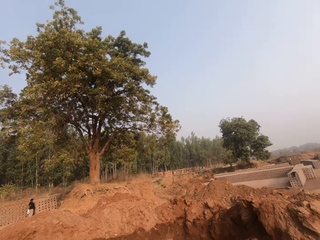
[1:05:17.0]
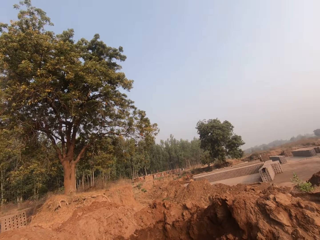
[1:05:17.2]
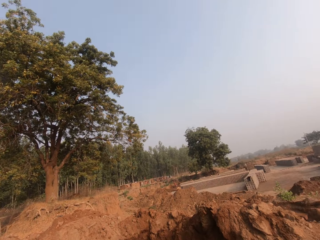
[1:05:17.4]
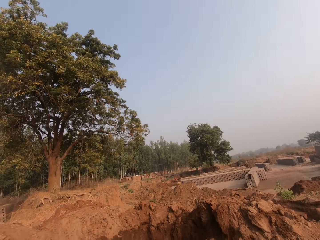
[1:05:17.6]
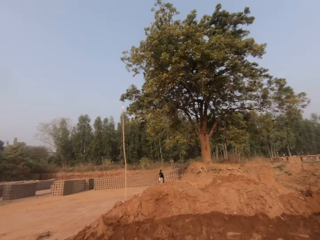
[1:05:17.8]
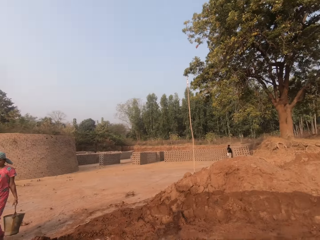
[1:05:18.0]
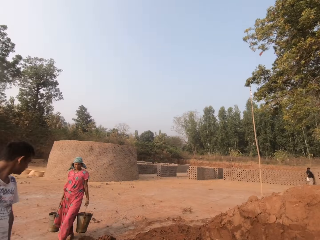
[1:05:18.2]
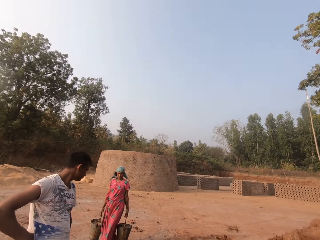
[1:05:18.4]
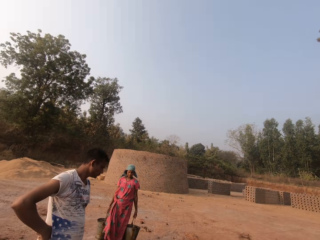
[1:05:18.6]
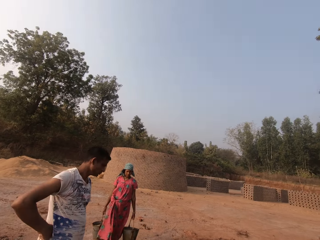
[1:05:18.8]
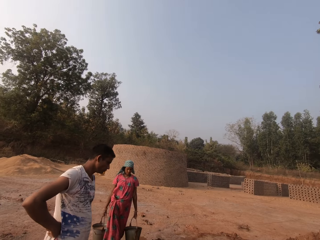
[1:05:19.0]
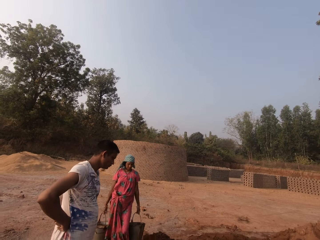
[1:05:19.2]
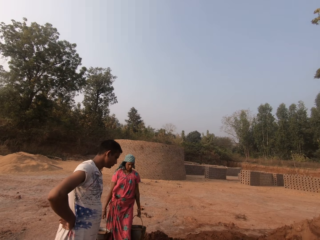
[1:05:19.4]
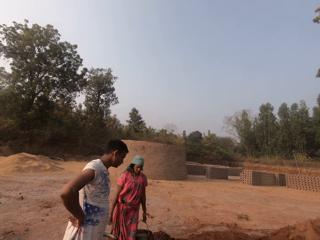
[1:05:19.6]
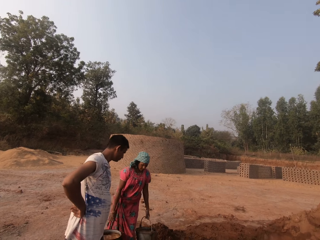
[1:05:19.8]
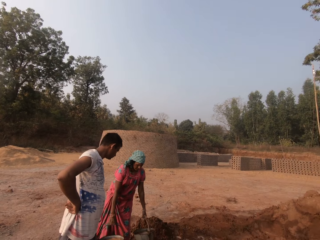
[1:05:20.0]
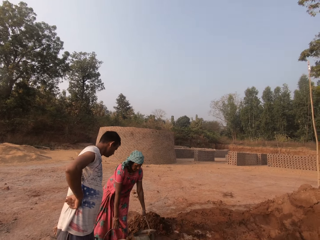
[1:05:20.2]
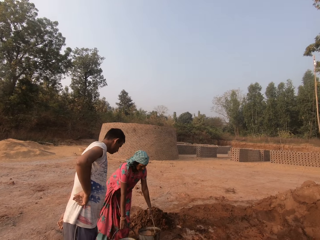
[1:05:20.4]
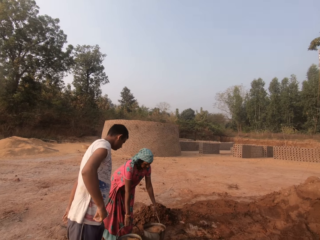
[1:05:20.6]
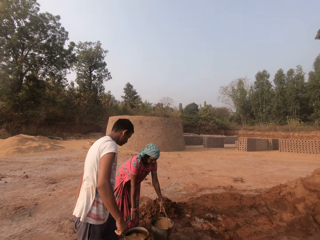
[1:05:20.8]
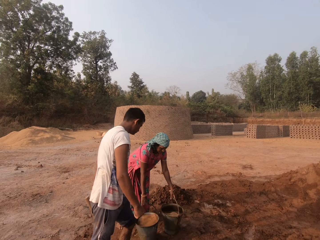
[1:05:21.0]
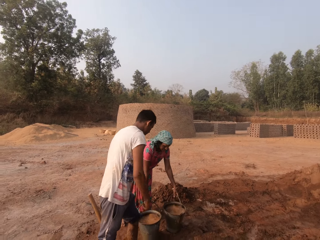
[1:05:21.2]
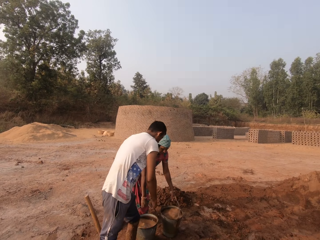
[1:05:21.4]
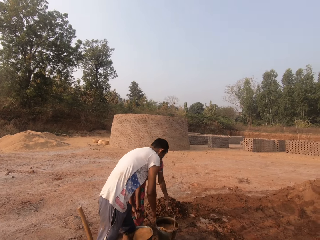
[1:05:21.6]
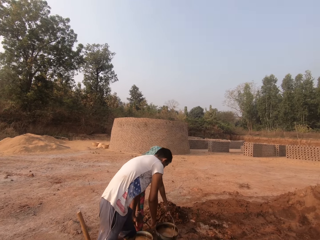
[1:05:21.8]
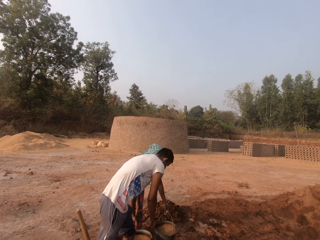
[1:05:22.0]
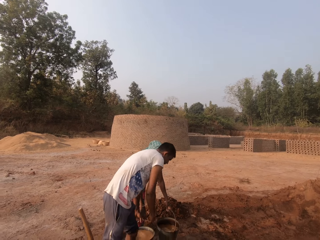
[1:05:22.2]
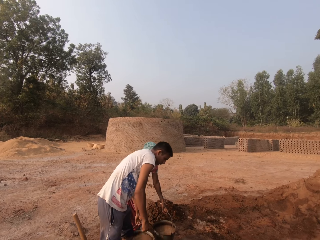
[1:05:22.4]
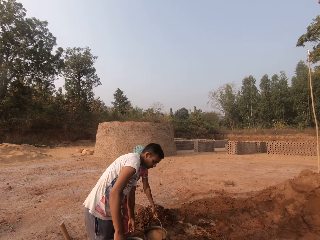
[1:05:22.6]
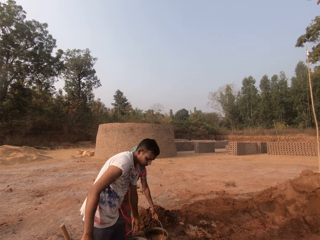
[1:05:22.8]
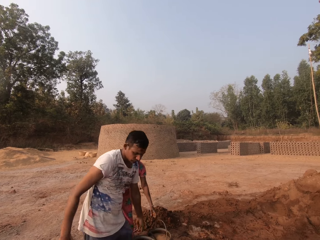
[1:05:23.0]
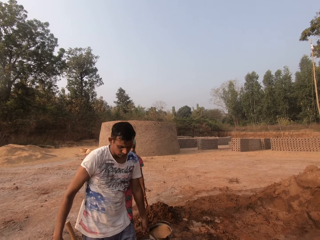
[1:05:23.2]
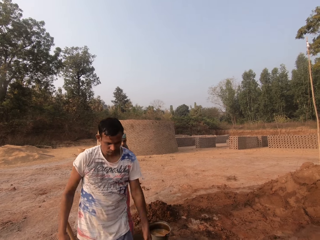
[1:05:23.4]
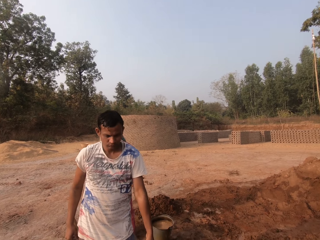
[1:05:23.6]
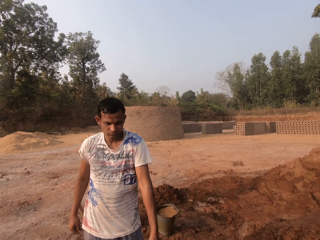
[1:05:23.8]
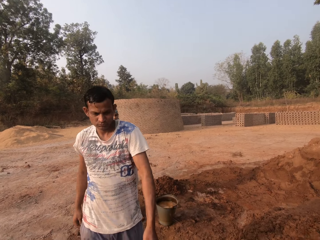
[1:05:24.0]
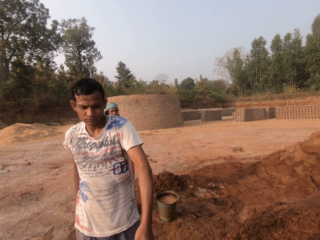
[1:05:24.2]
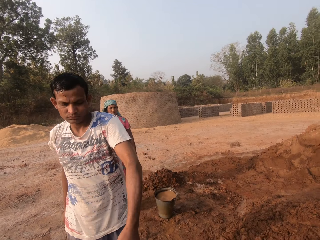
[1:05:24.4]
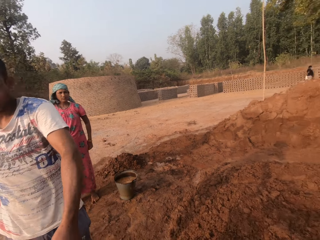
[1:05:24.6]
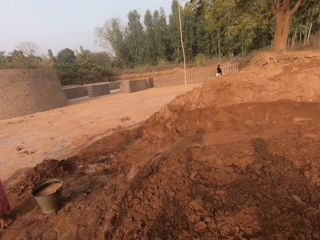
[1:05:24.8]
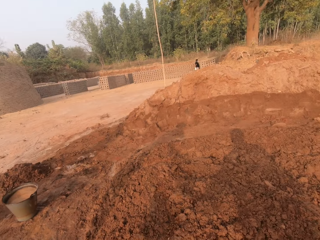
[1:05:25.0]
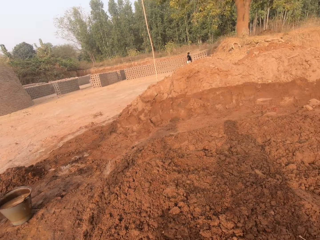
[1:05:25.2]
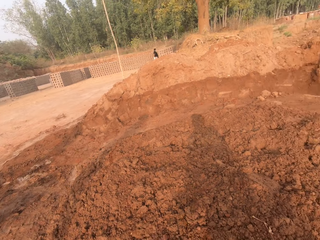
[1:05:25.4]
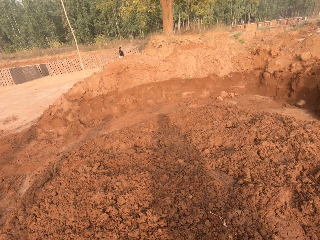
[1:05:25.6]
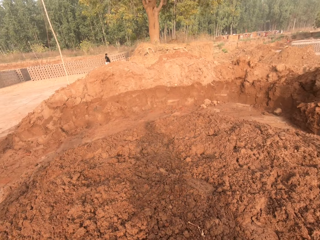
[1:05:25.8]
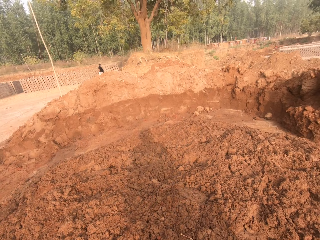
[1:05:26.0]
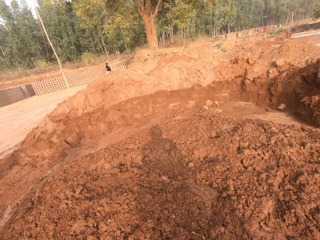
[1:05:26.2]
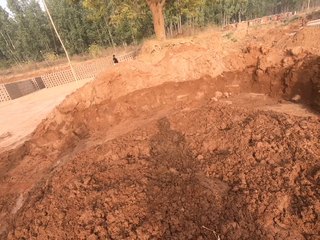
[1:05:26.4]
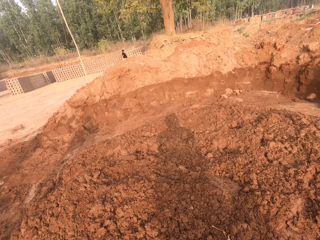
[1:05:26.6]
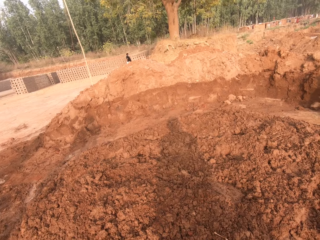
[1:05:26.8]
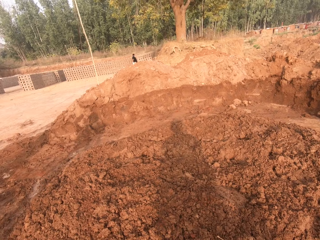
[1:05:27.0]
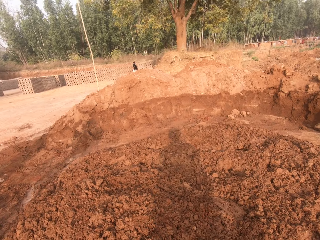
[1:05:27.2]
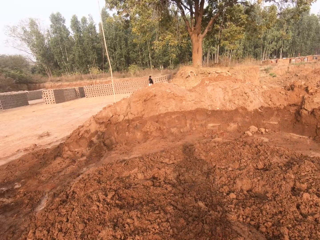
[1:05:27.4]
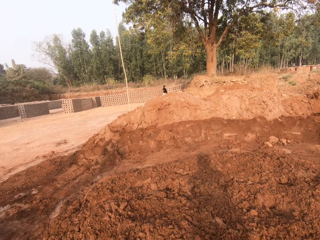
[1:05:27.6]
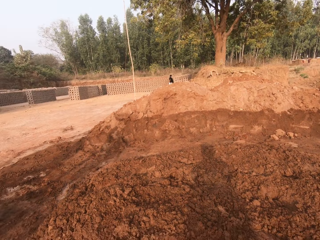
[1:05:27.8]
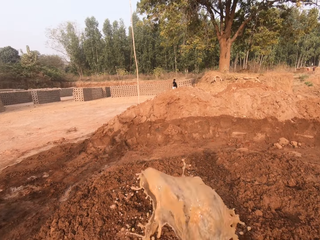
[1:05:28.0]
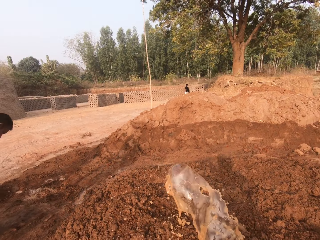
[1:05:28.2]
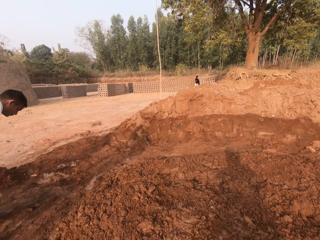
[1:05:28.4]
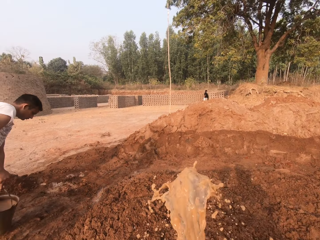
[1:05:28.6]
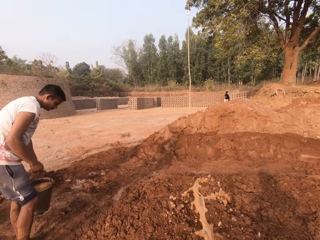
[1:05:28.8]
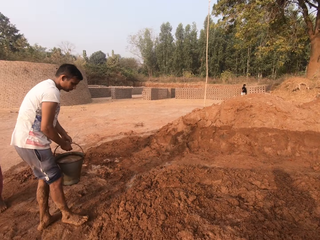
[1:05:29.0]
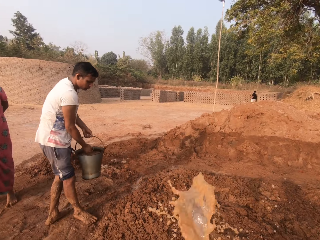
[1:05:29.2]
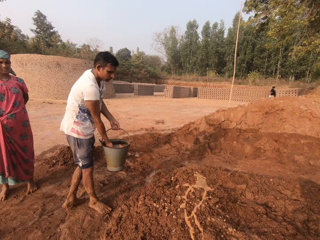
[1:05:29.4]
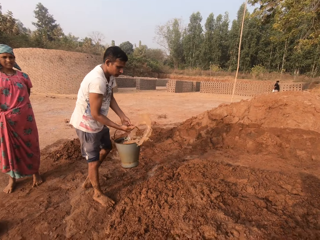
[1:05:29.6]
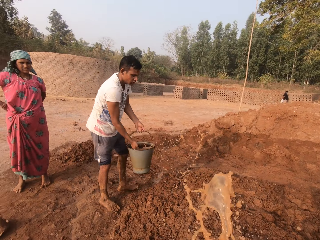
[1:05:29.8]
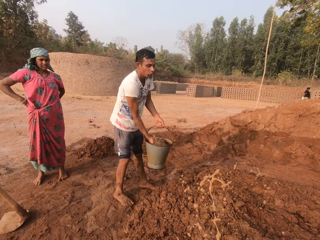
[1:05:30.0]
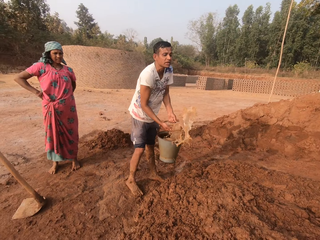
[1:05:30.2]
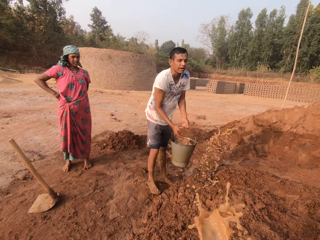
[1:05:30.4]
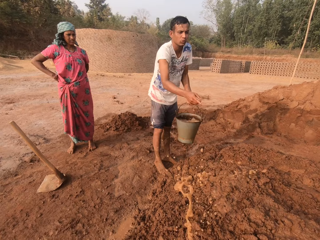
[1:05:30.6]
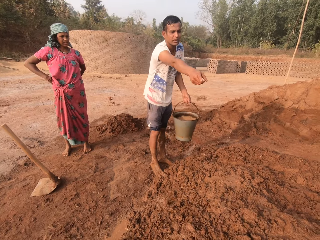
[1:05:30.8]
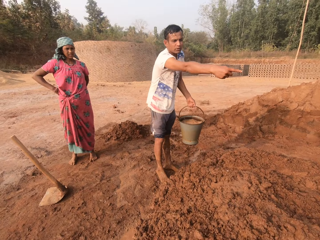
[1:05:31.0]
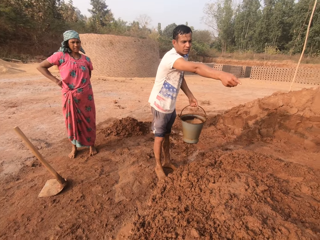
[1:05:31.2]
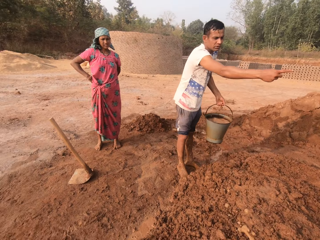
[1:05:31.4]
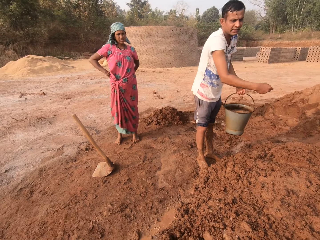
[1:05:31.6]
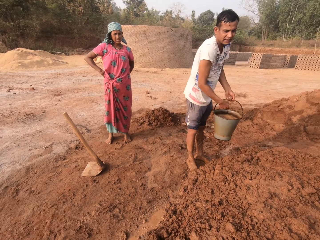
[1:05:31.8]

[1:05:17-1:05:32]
The camera wearer looks around. The woman drops the bucket of water on the ground with her left hand. The woman drops the bucket of water on the ground with her right hand. The camera wearer interacts with the woman. The man carries the bucket of water from the ground with his left hand. The man gives the bucket of water to the camera wearer with his left hand. The camera wearer looks around. He sprinkles water from the bucket on the clay on the ground with his right hand. The man carries the bucket from the ground with his left hand. The man sprinkles water from the bucket on the clay with his right hand. The man interacts with the woman.

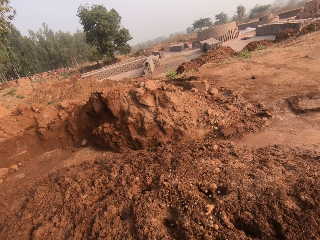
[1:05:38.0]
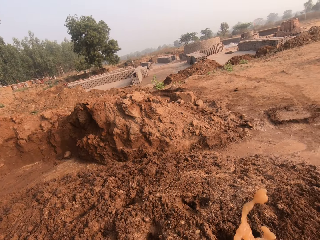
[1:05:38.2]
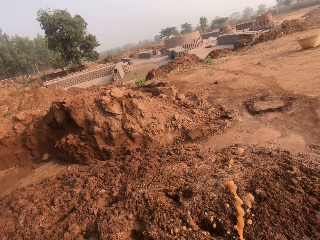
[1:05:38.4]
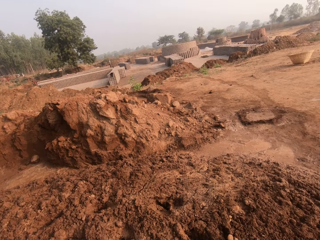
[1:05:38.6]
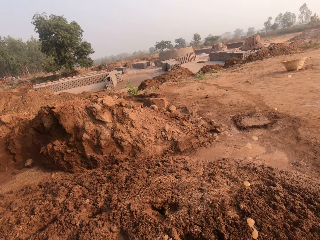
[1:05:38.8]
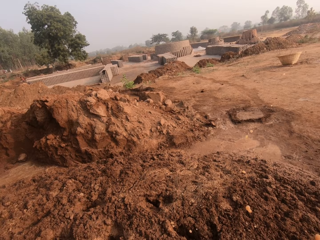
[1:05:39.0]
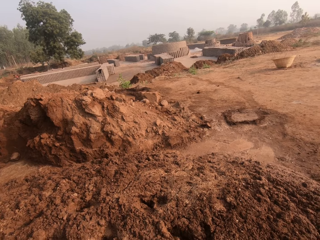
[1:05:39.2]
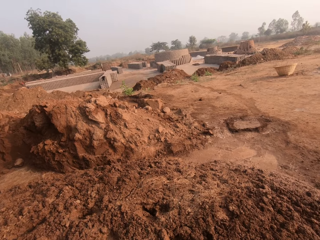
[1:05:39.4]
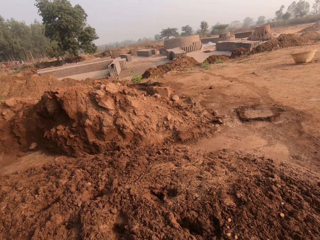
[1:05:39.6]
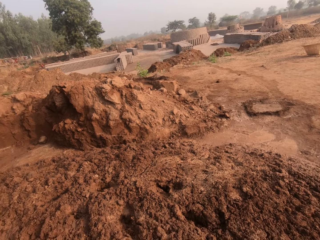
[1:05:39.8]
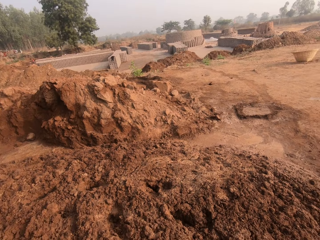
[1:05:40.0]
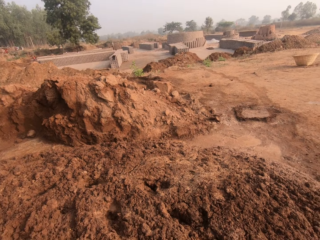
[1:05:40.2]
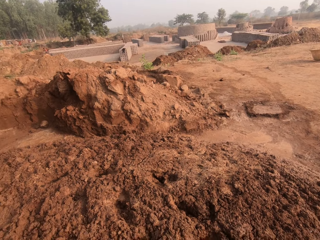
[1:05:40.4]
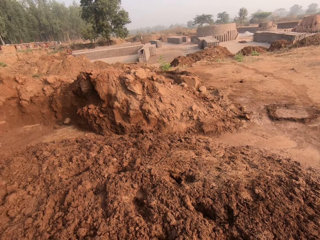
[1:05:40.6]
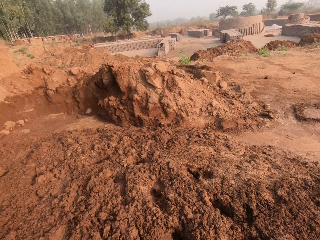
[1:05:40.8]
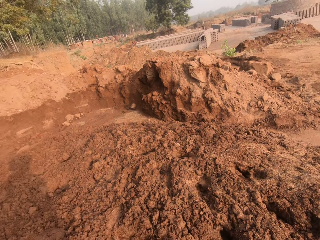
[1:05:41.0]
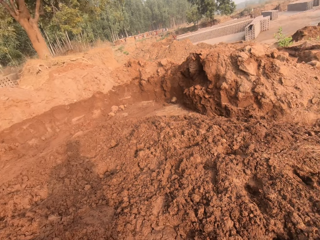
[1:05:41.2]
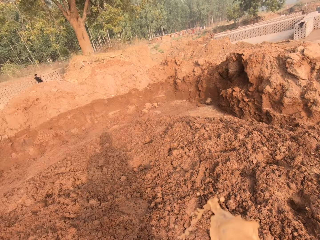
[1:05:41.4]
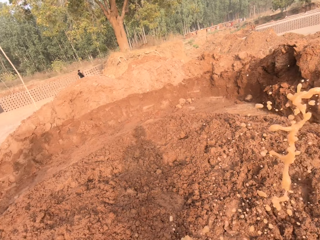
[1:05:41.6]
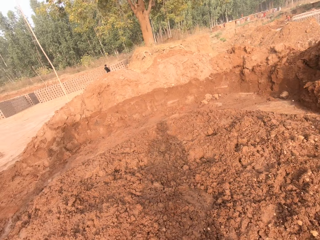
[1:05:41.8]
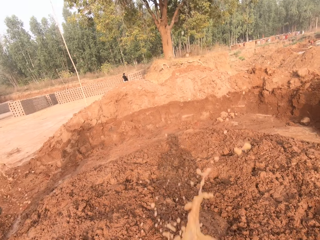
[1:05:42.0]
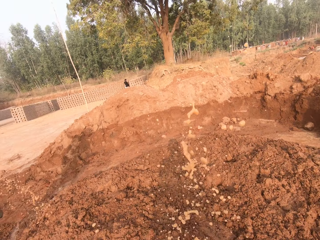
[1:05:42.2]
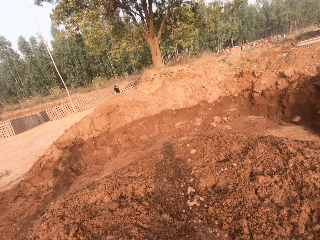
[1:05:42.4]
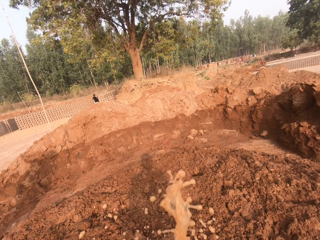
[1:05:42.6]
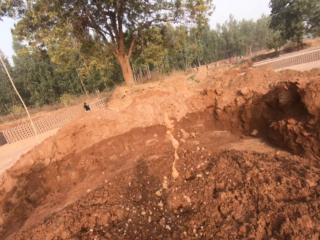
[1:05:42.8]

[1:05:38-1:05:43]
The camera wearer pours water around.
